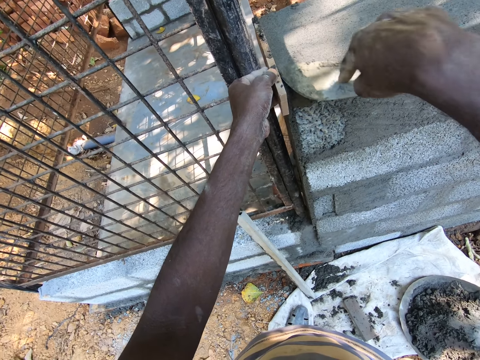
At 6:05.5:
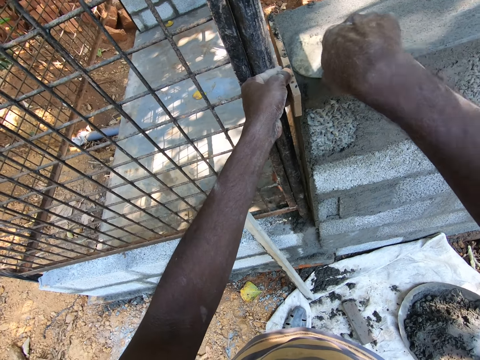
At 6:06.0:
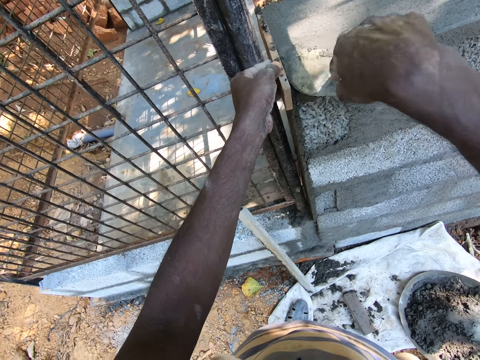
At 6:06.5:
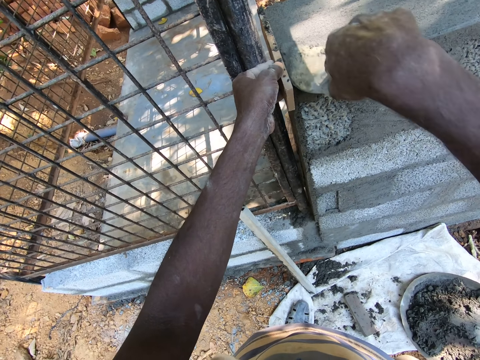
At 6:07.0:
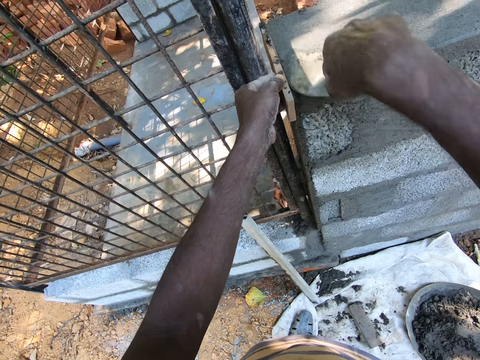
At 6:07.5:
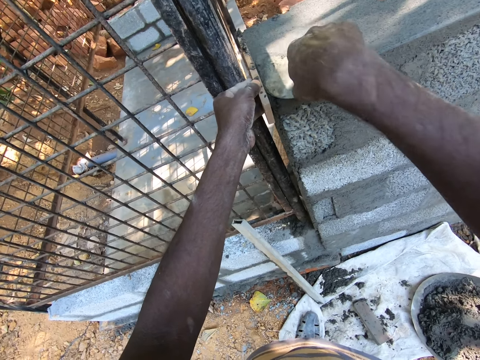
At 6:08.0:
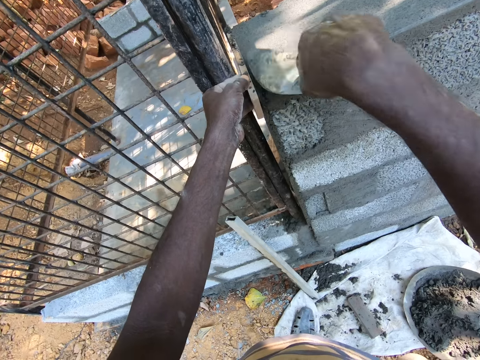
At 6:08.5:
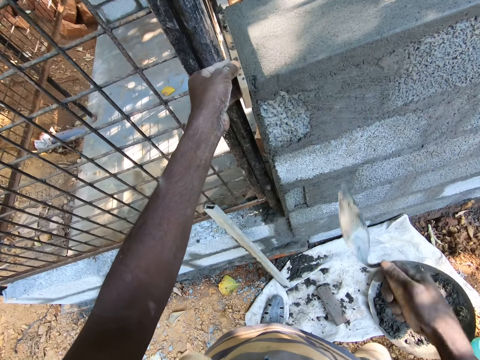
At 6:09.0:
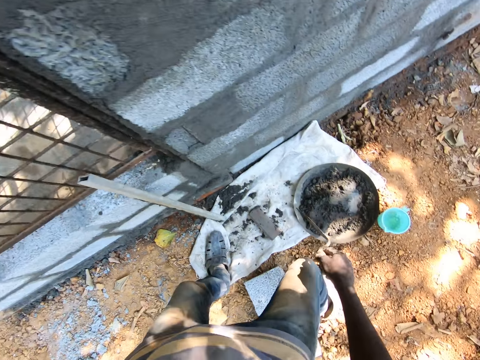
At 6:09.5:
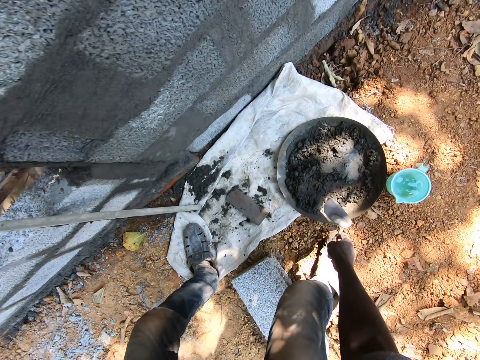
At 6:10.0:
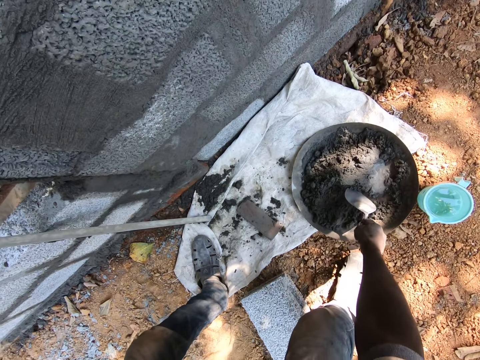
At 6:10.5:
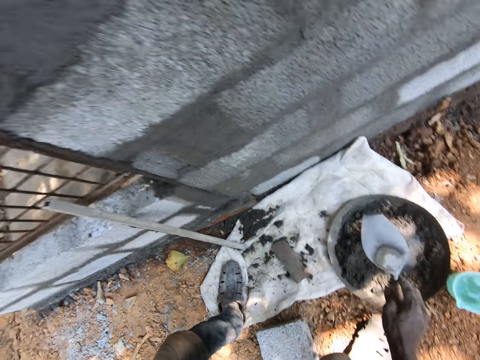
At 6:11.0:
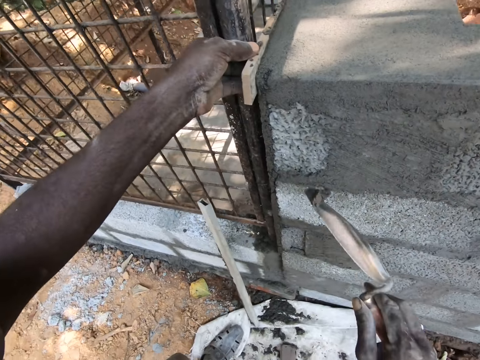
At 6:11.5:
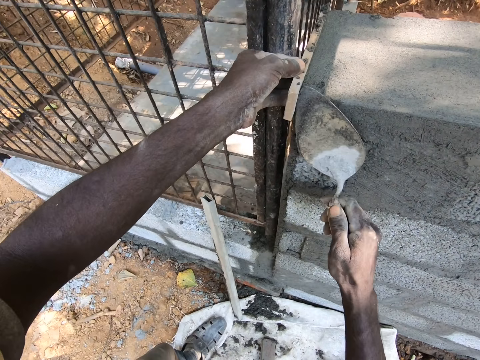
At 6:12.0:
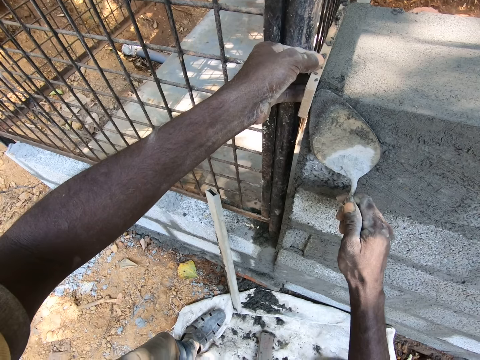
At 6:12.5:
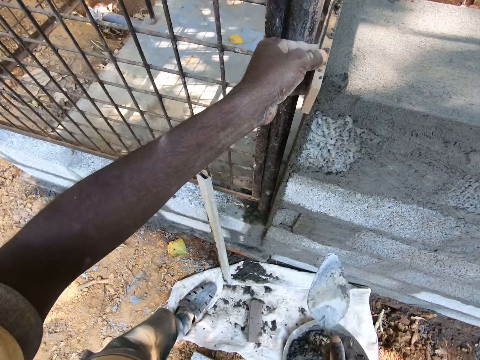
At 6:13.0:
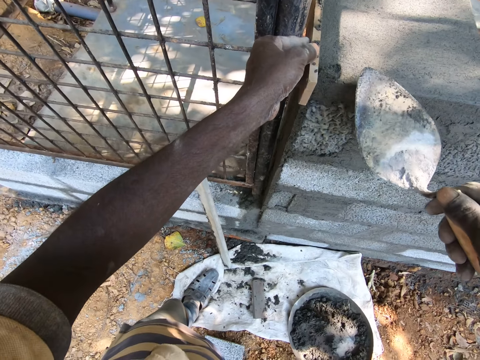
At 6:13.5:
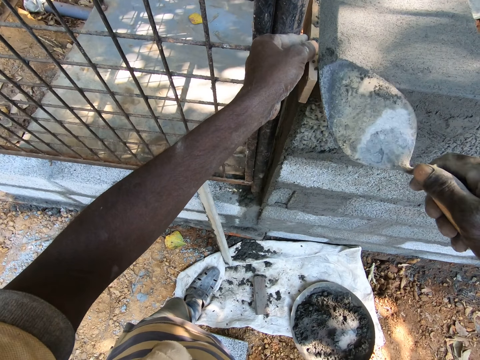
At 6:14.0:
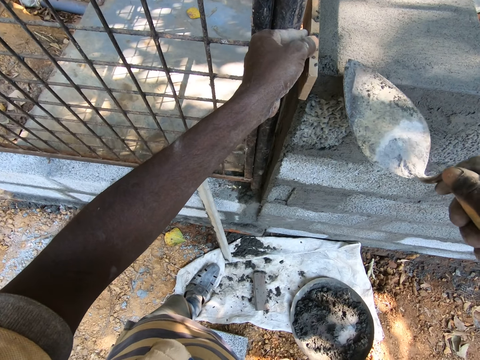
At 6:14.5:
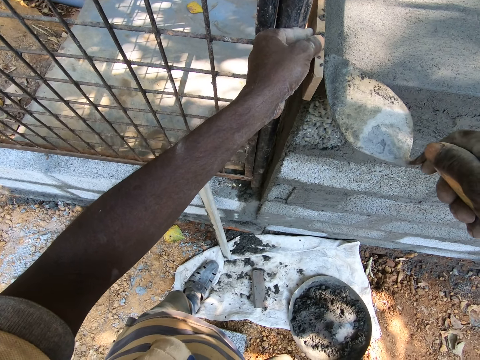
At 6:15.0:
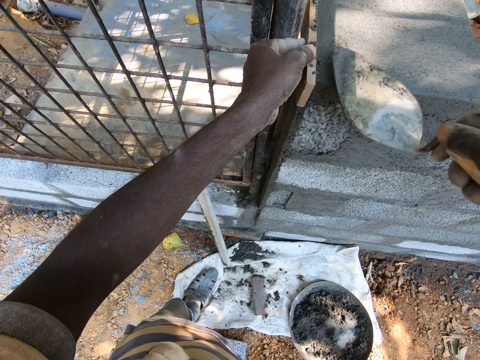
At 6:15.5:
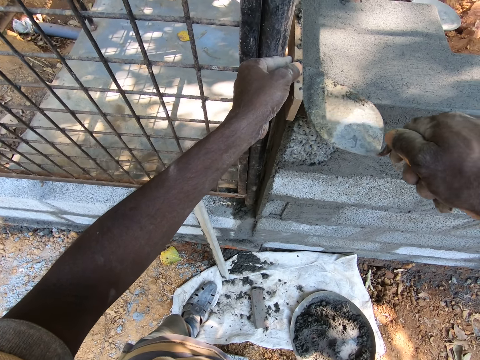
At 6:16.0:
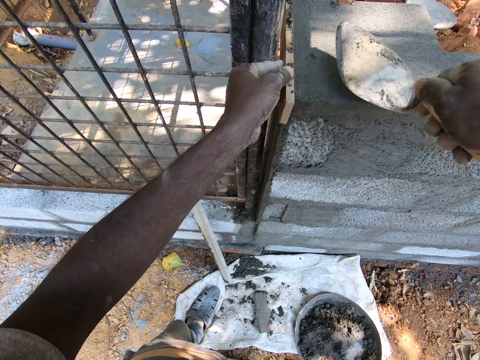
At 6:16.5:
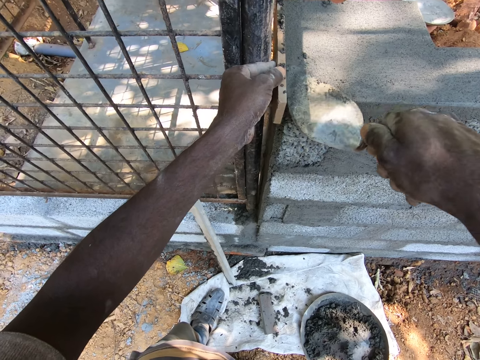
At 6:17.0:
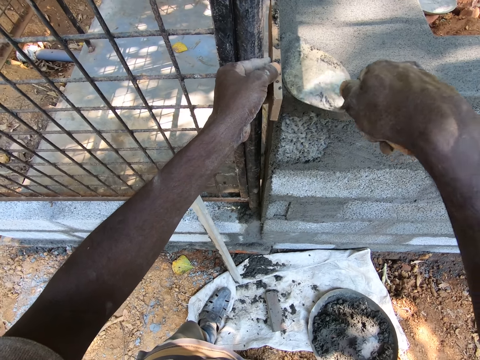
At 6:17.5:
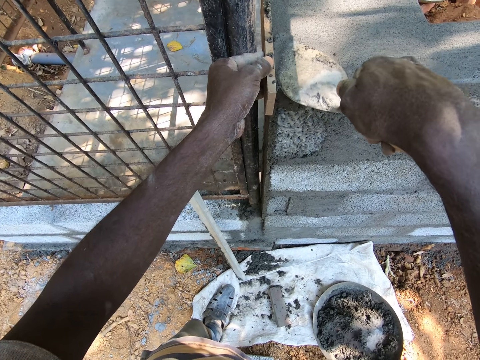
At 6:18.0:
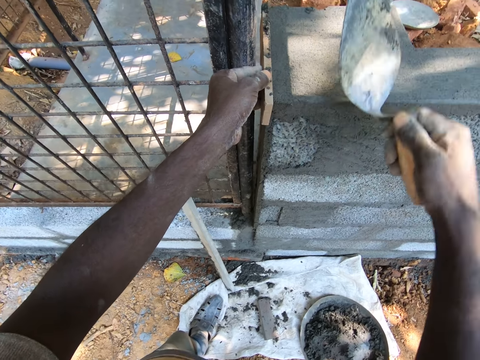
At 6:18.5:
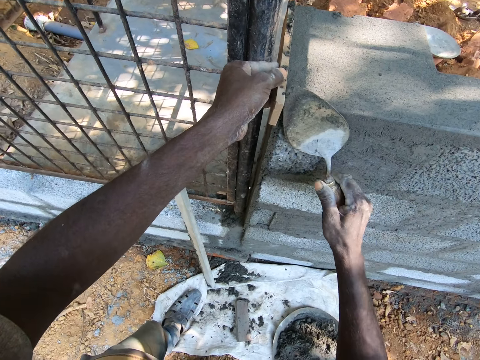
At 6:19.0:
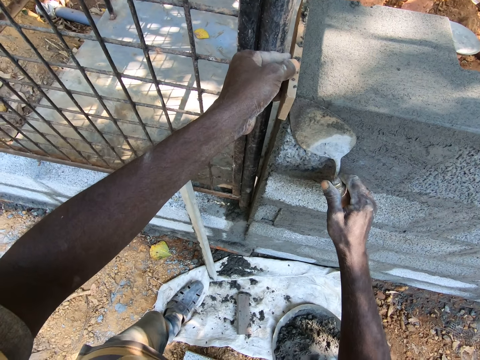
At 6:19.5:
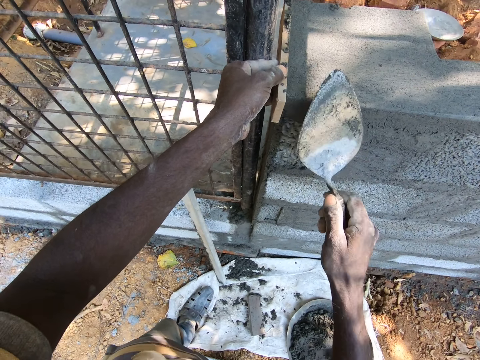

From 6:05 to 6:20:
The camera wearer packs cement mortar from the head pan on the ground with the trowel in his right hand. He plasters the brick wall with the trowel in his right hand. He scrapes cement mortar from the brick wall with the trowel in his right hand. He throws cement mortar from the trowel to the ground. He smoothens the brick wall with the trowel in his right hand.

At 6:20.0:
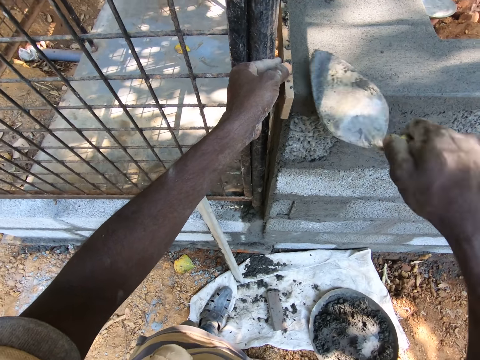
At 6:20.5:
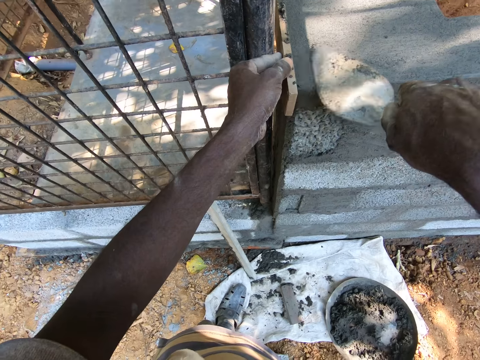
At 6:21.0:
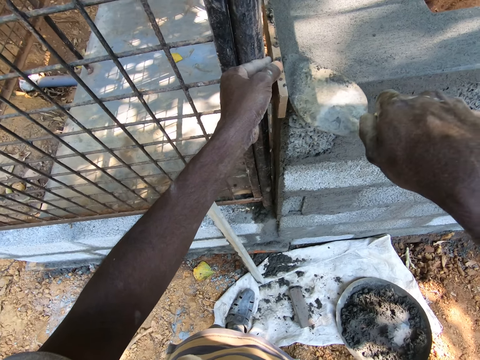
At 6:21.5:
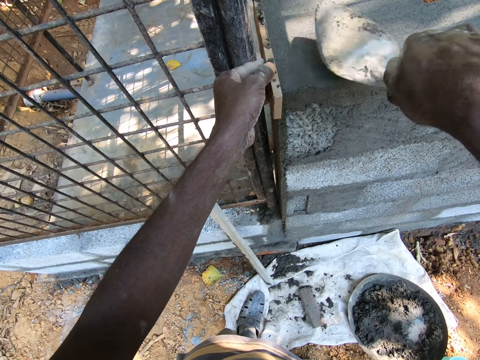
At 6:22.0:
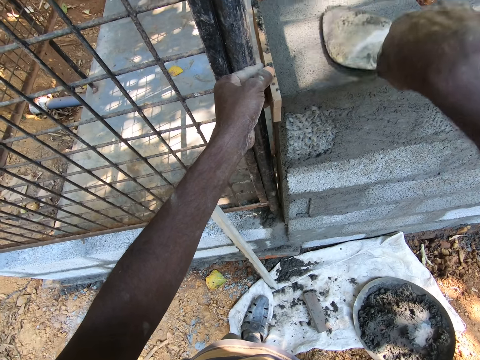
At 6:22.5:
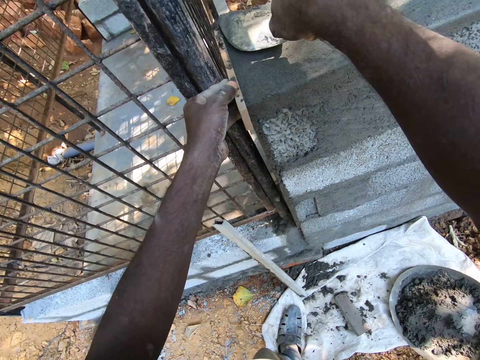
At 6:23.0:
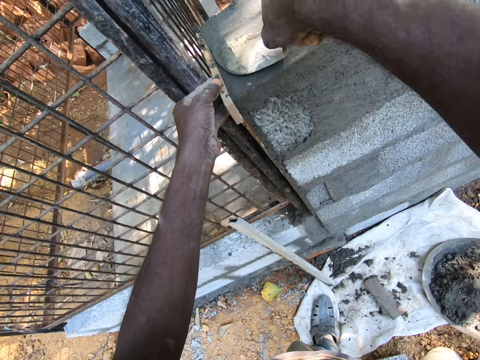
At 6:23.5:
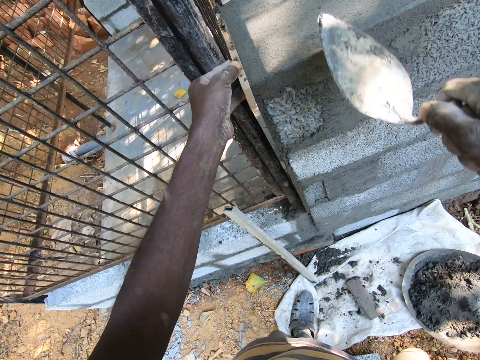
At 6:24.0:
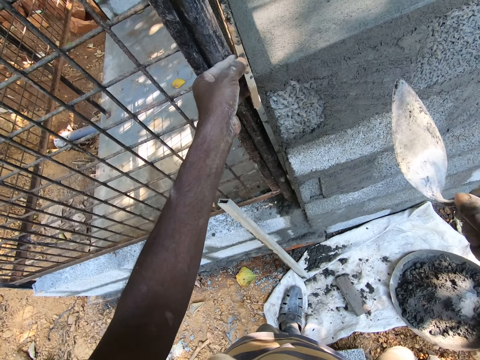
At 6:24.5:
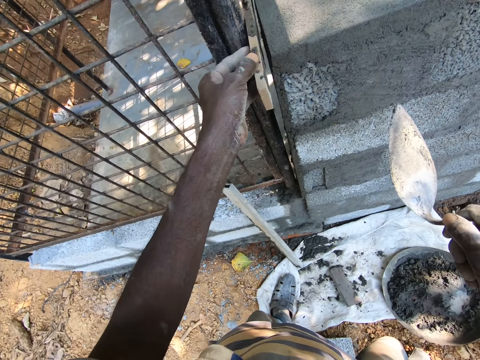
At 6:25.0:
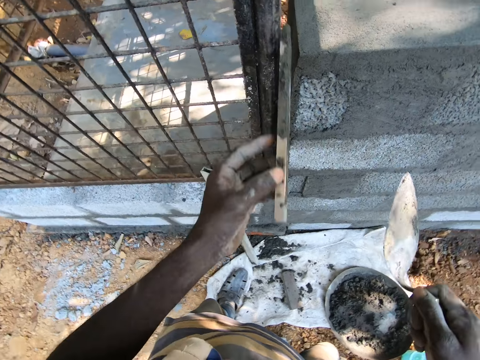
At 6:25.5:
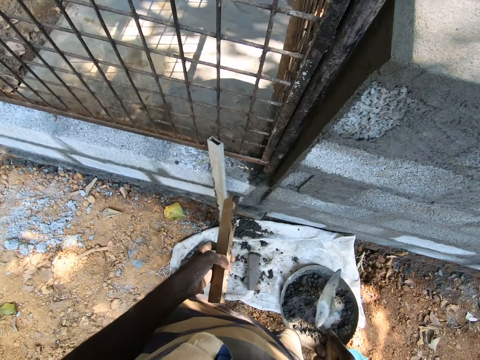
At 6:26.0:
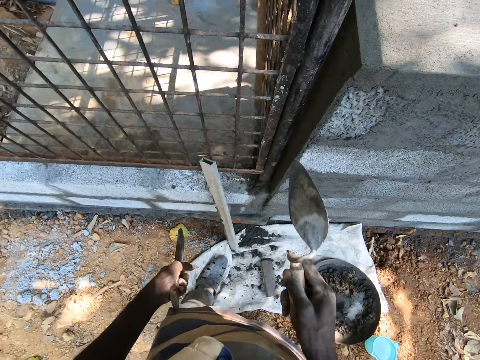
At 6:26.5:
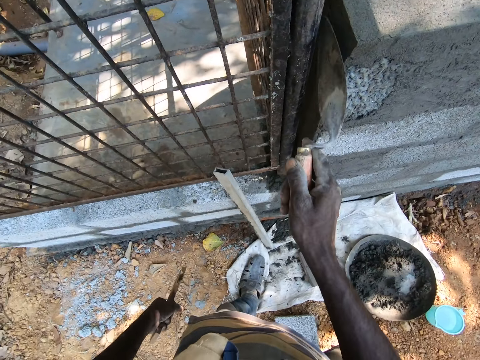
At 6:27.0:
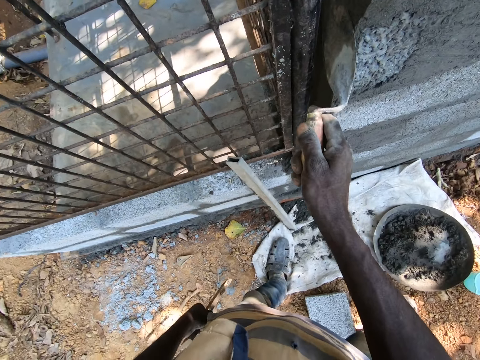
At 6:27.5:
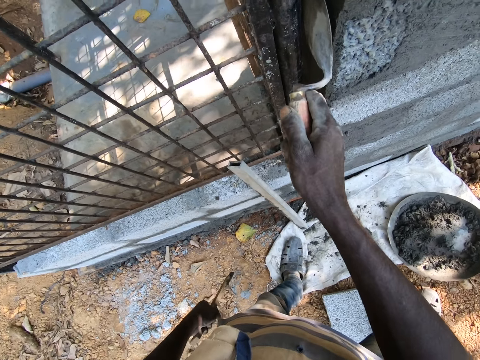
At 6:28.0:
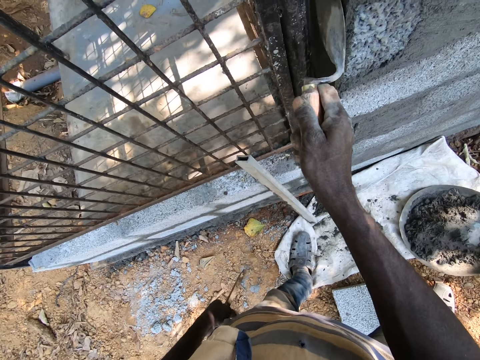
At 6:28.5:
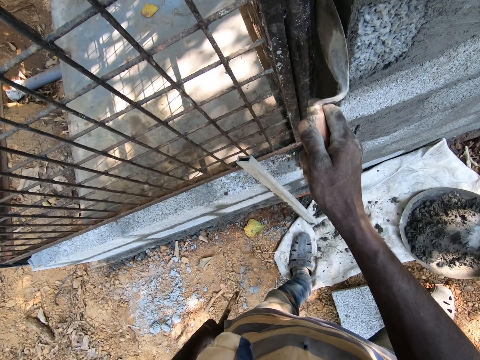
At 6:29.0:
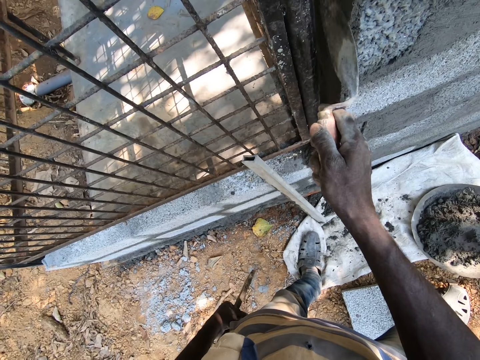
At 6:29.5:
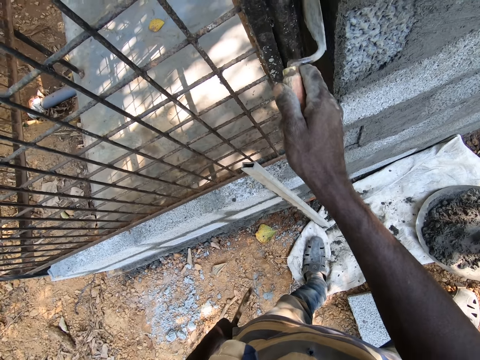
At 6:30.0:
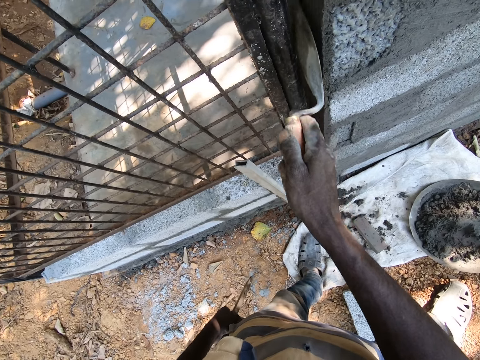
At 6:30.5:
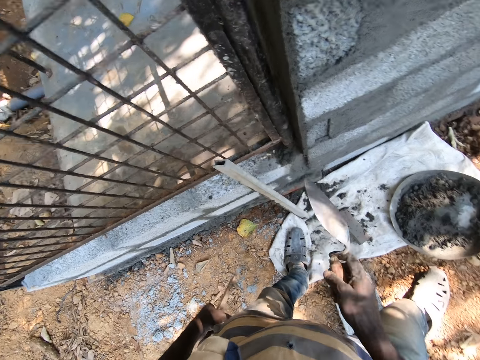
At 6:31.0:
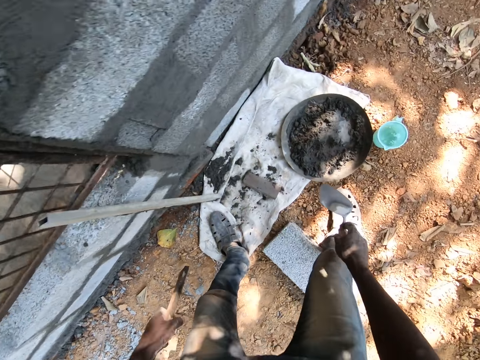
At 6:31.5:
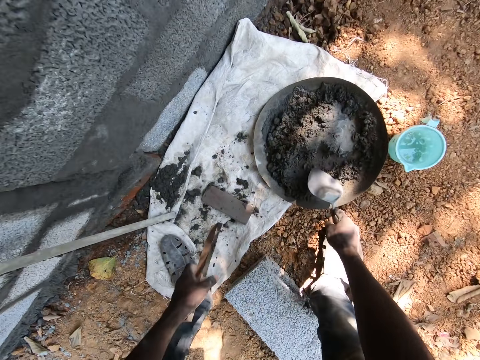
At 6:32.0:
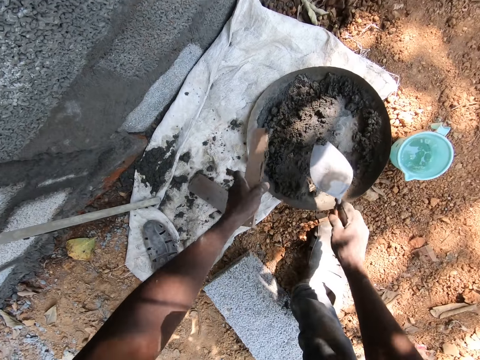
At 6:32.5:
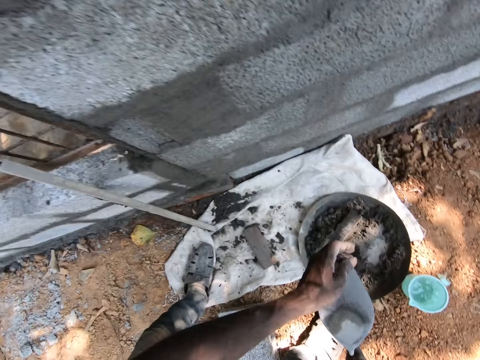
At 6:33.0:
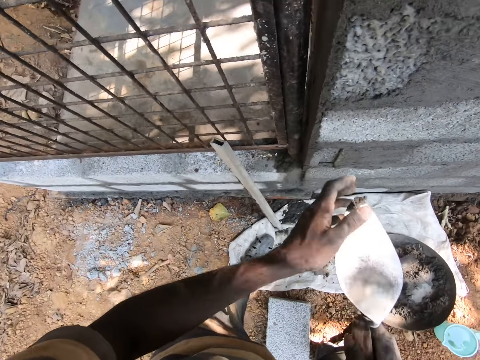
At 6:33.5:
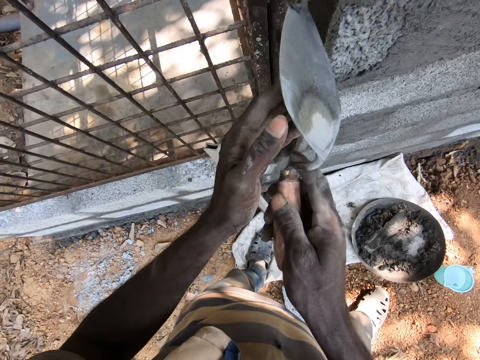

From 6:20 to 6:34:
The camera wearer removes the wooden stick from the brick wall with his left hand. He smoothens the brick wall with the trowel in his right hand. He packs cement mortar from the head pan on the ground with the trowel in his right hand. He drops the wooden stick into the head pan with his left hand. He holds the trowel with his hands. He removes his left hand from the trowel.
